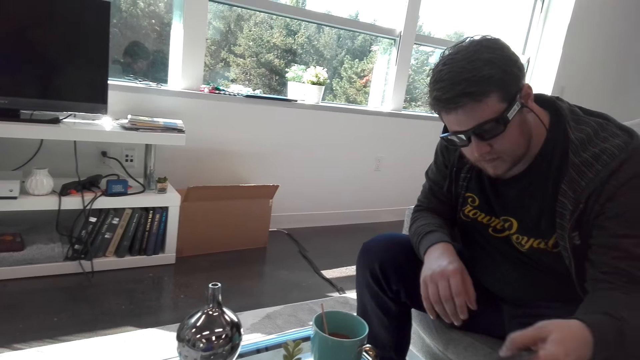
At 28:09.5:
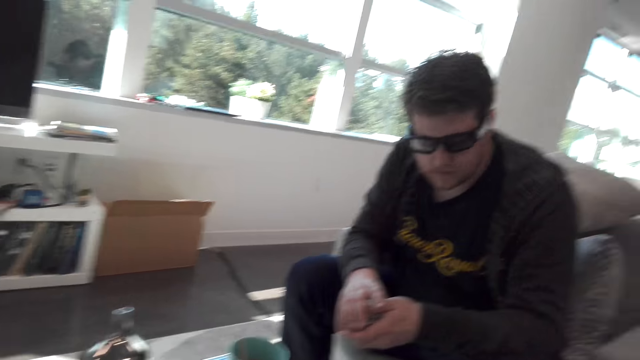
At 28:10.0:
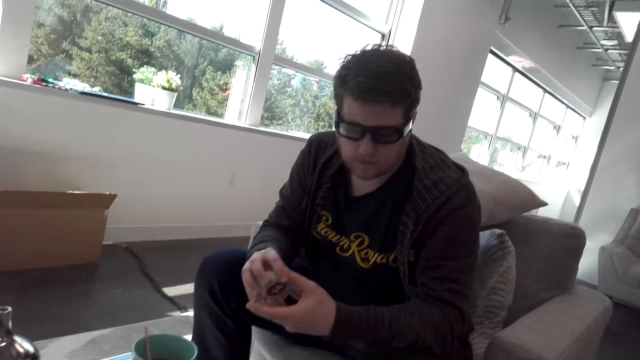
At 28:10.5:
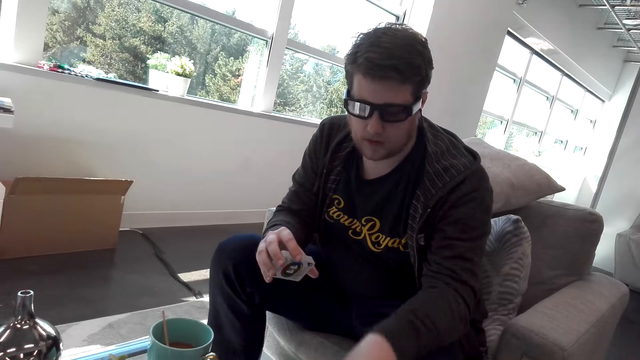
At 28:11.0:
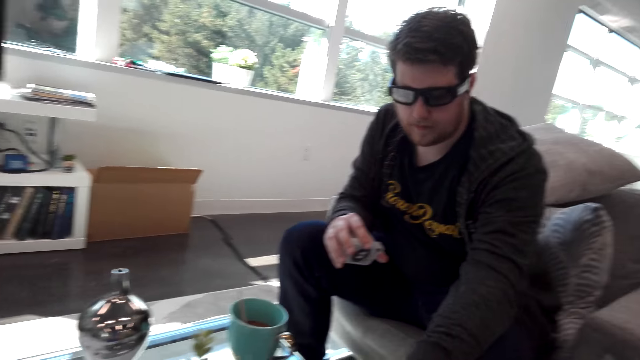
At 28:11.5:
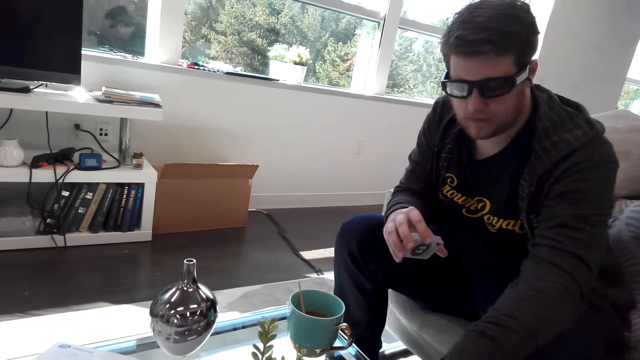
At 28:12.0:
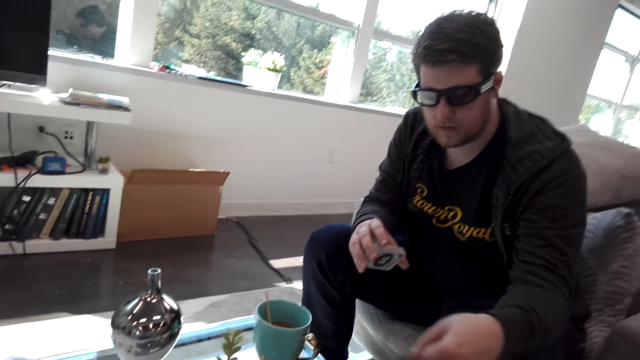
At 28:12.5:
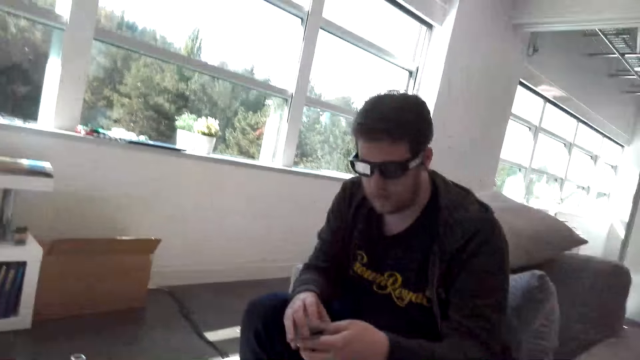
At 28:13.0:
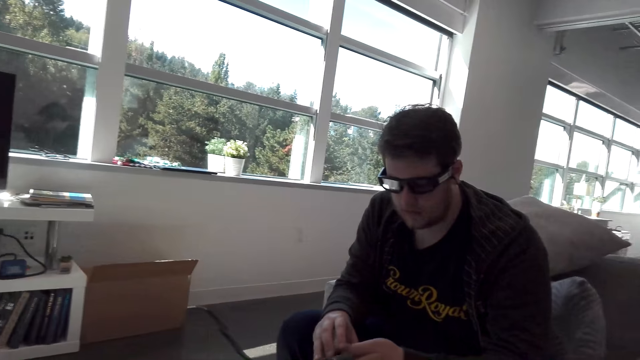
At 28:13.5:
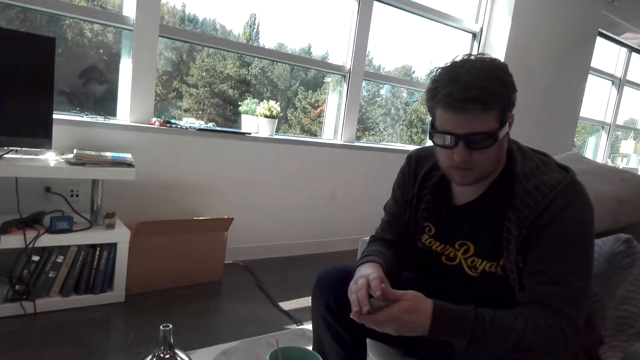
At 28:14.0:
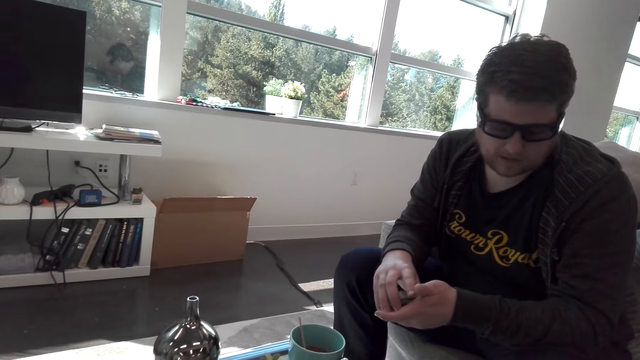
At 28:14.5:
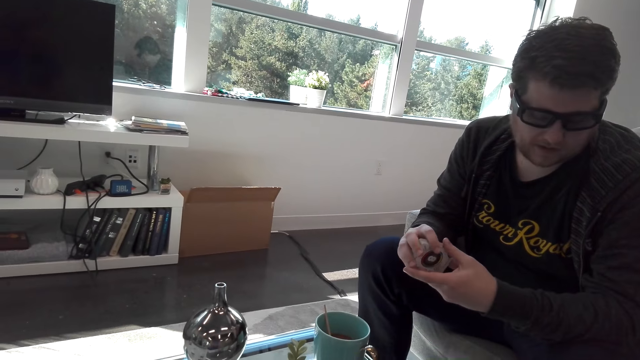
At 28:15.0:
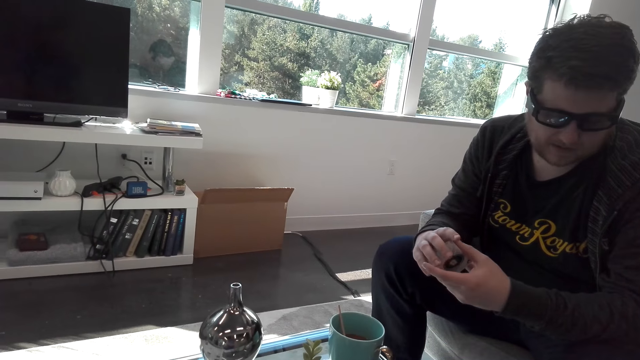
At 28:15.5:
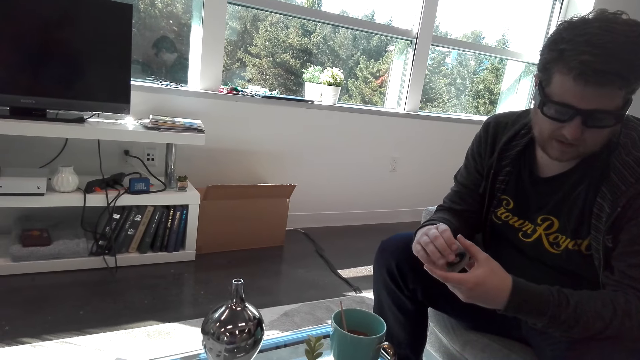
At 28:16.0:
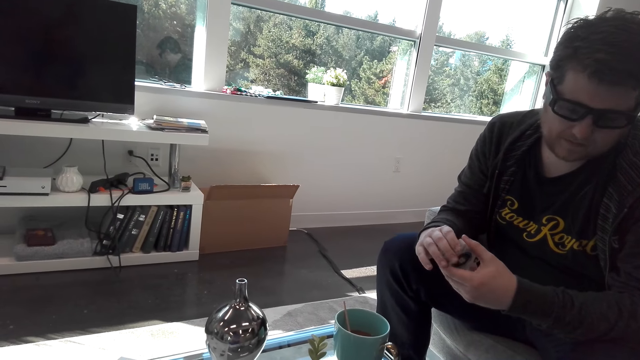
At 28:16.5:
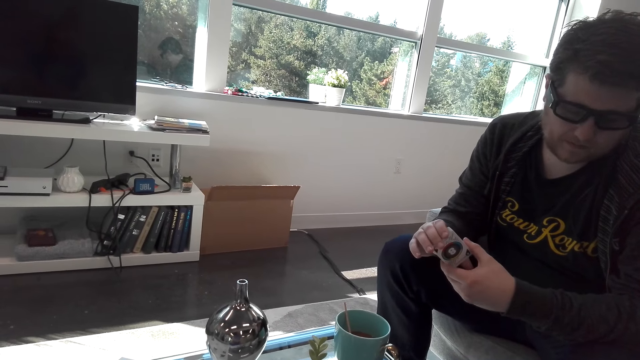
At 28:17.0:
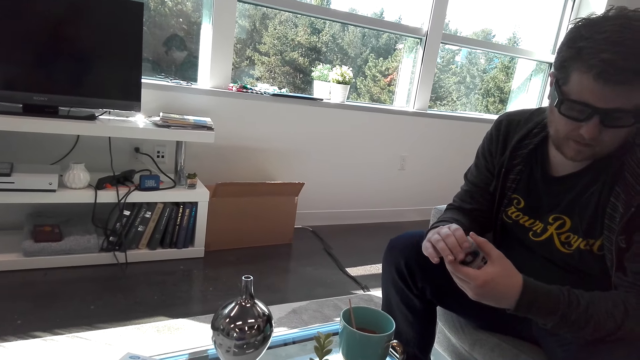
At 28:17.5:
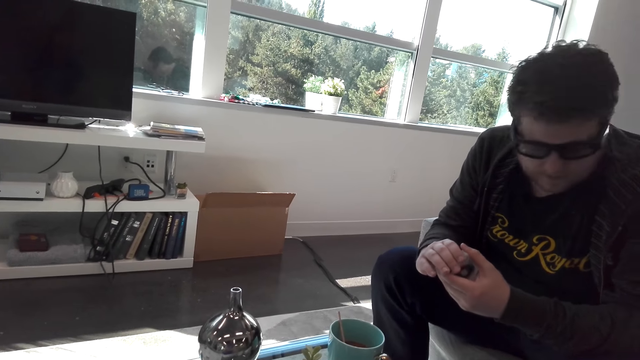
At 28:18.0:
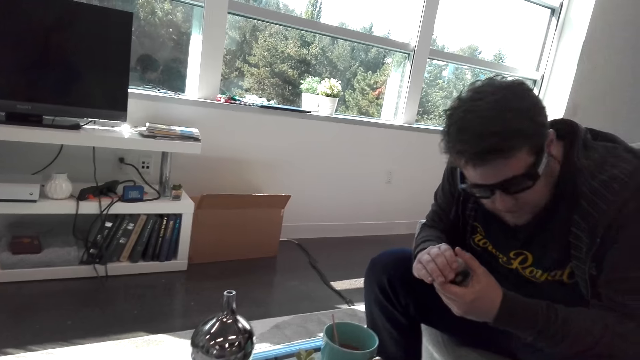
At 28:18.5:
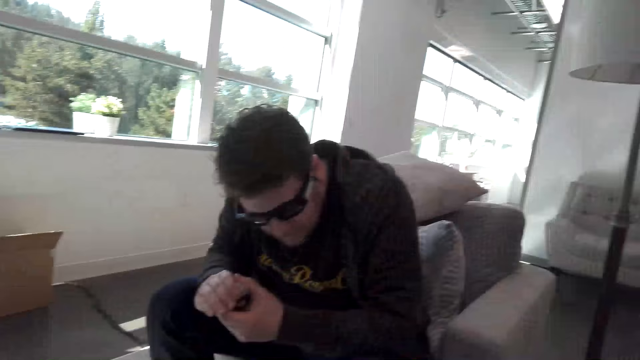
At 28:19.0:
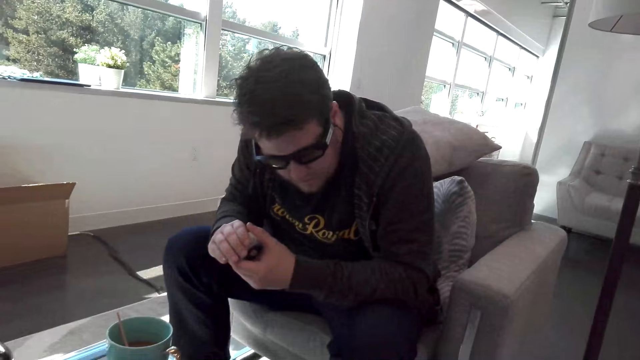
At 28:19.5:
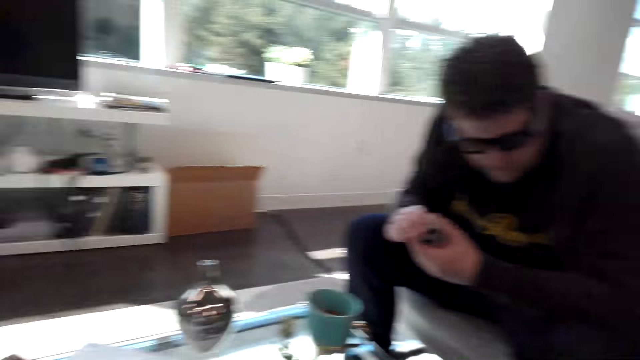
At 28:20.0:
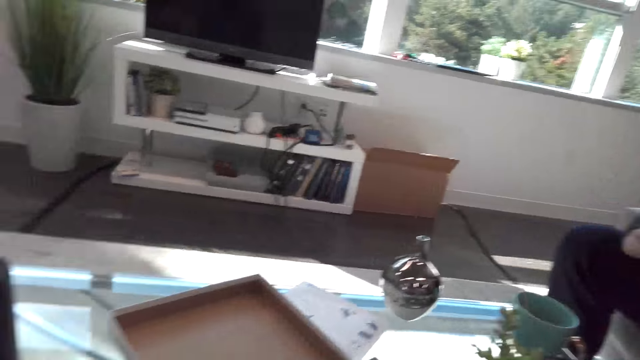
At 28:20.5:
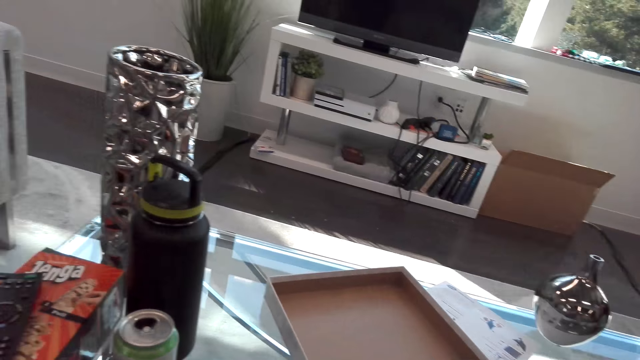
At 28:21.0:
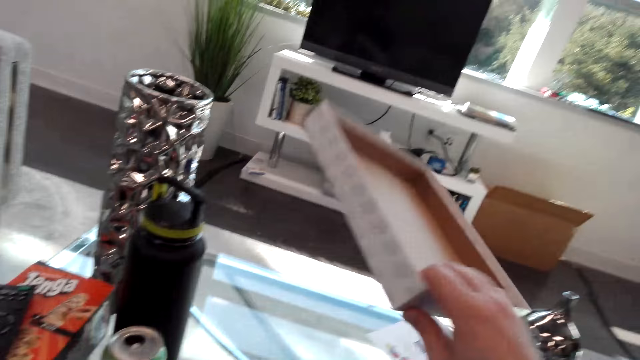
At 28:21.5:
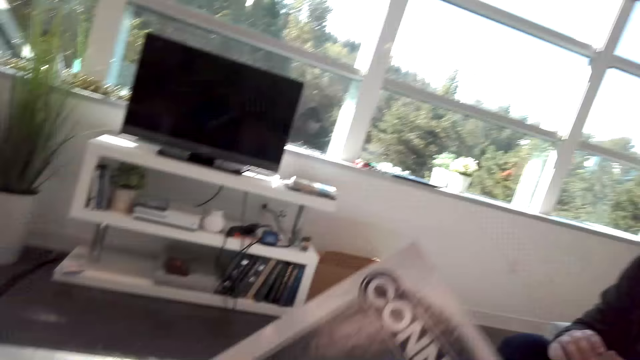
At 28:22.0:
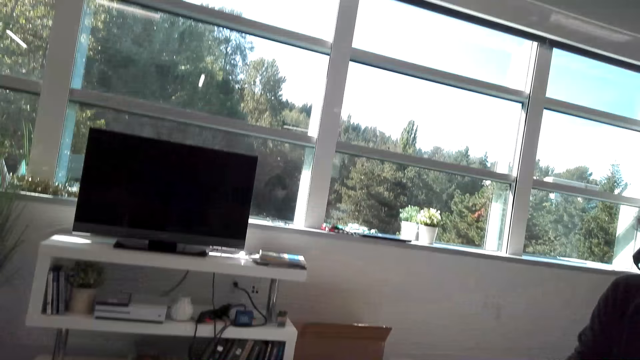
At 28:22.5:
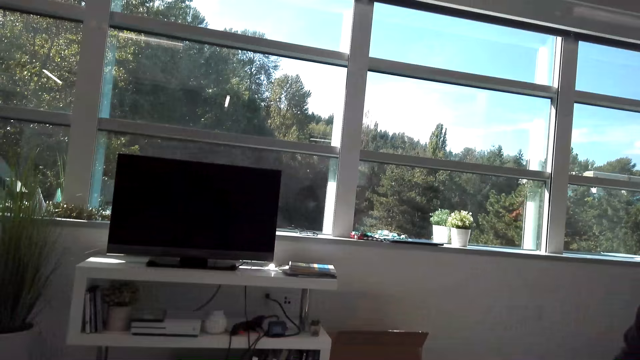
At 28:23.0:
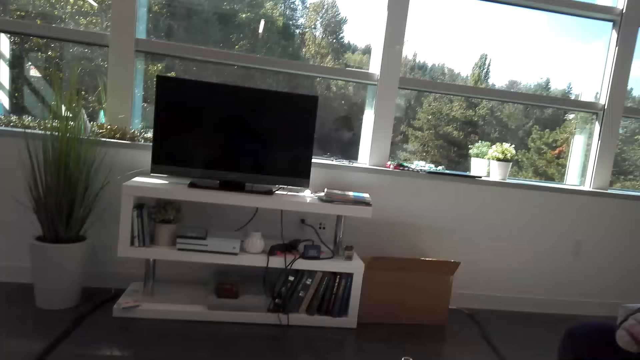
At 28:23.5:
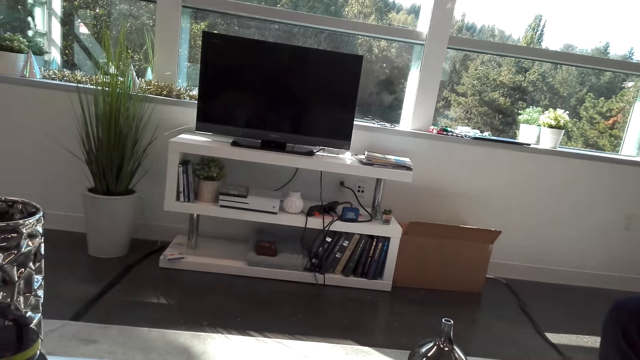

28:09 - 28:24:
A man picks up a case. The man picks up the cards. The man looks at the table. The camera wearer picks up the box cover.

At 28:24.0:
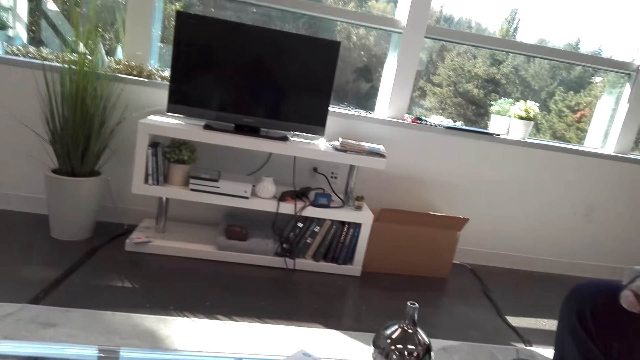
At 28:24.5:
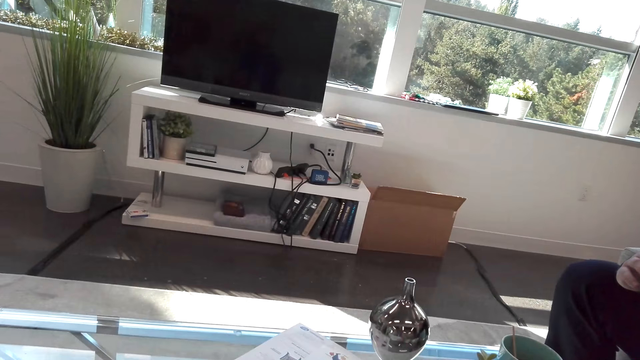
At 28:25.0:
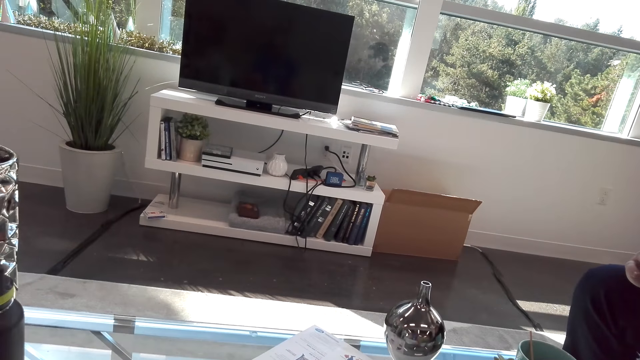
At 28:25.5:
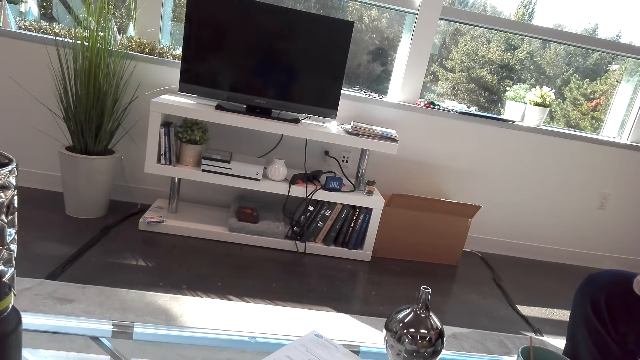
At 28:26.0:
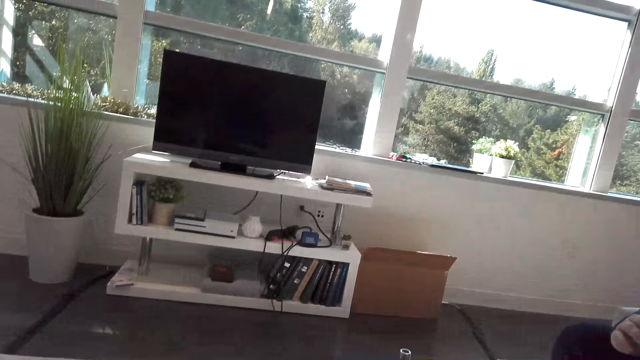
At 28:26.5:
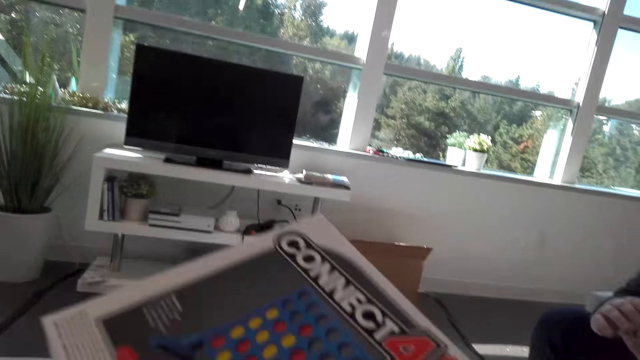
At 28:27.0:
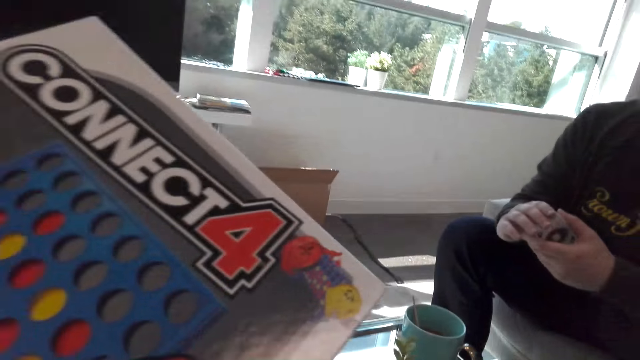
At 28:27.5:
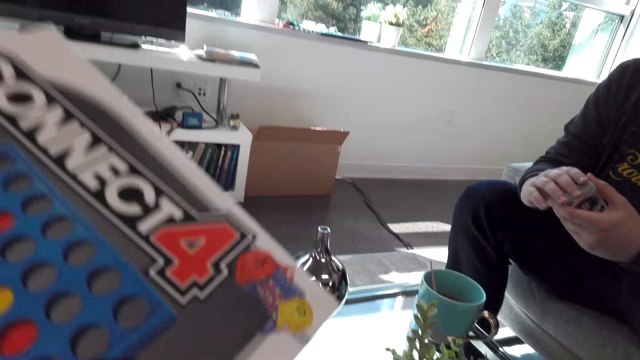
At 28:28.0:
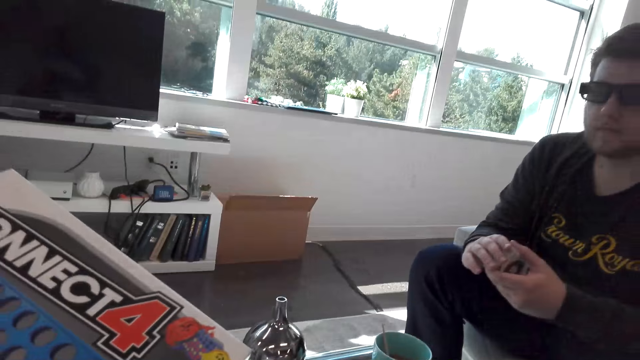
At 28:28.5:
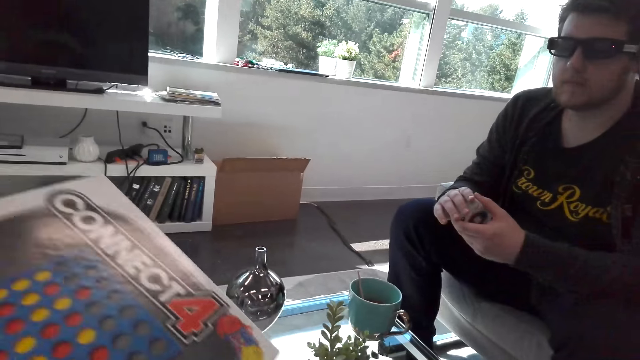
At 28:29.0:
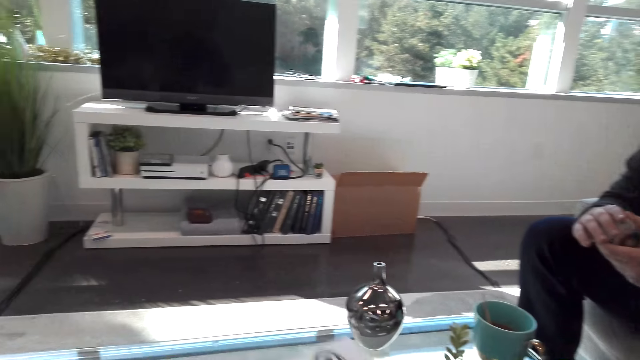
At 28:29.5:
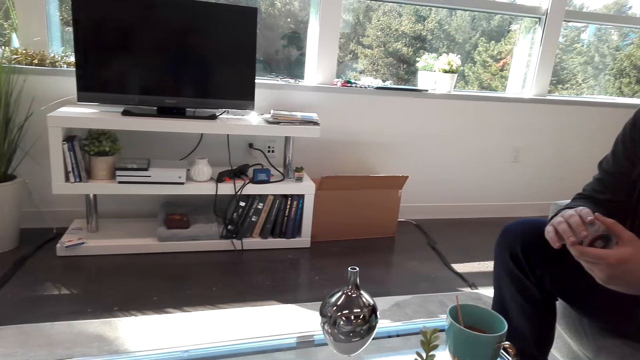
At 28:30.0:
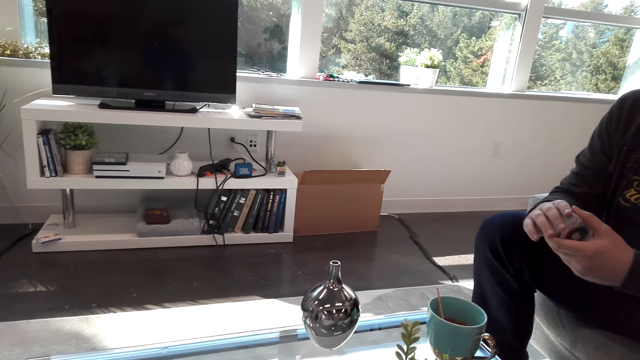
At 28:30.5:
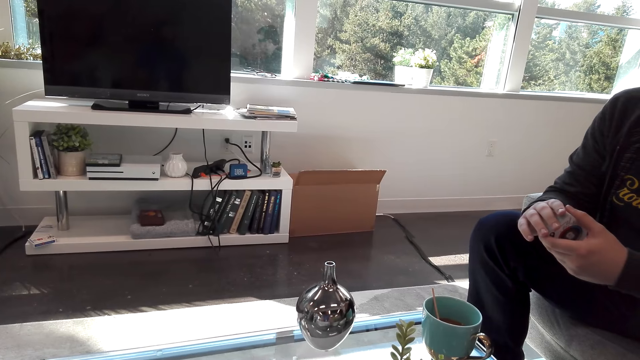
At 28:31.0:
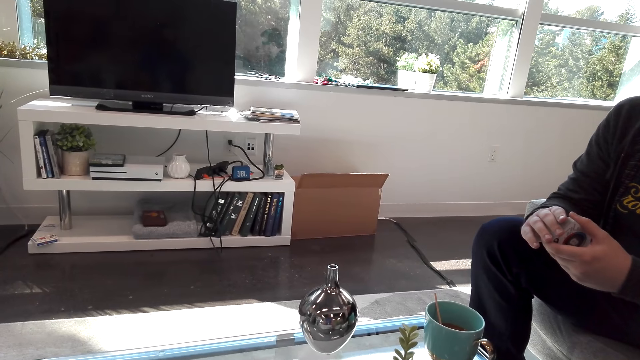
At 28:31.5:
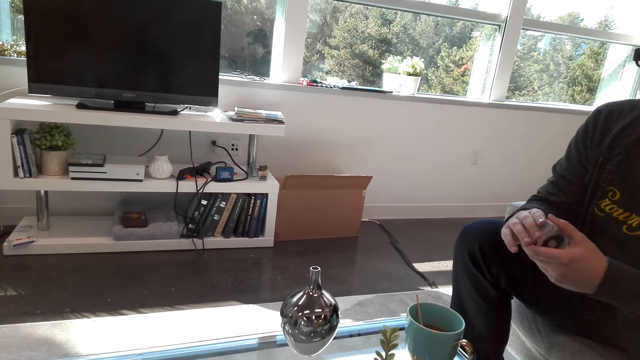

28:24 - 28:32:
The camera wearer lifts the Connect 4 box.
